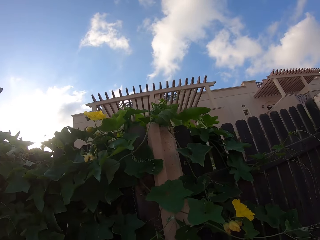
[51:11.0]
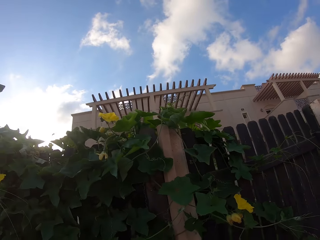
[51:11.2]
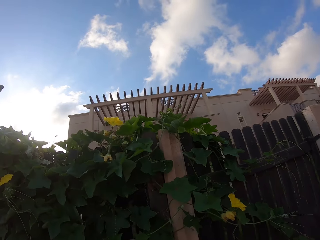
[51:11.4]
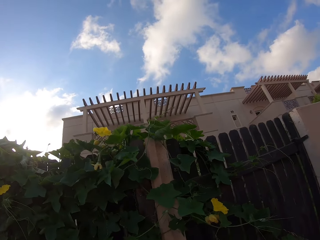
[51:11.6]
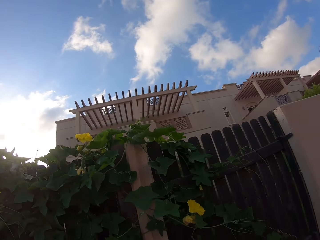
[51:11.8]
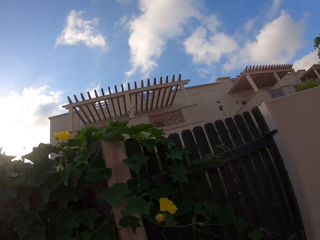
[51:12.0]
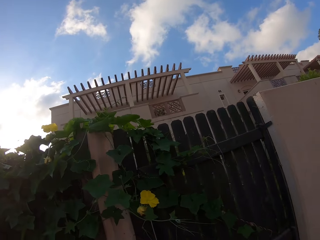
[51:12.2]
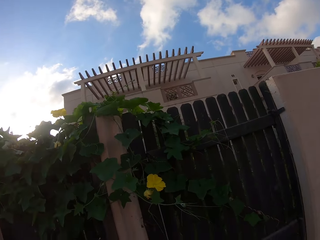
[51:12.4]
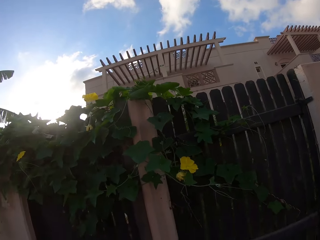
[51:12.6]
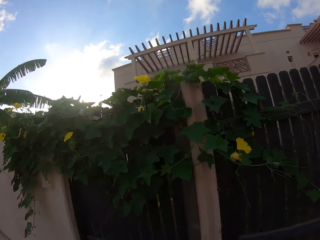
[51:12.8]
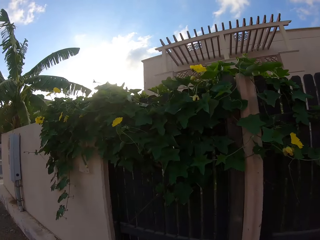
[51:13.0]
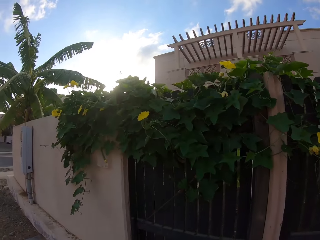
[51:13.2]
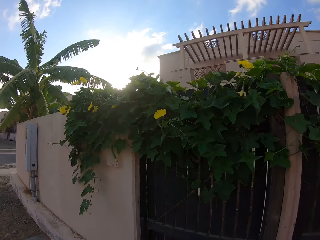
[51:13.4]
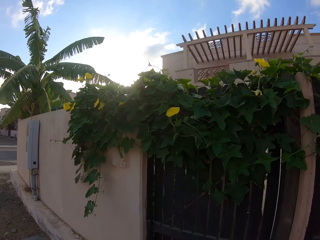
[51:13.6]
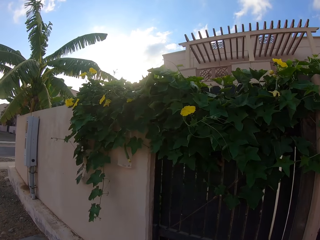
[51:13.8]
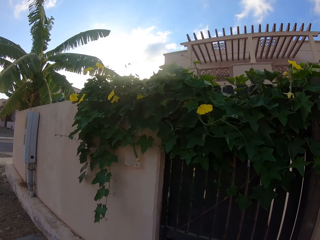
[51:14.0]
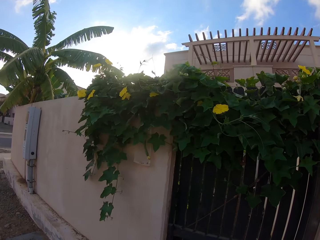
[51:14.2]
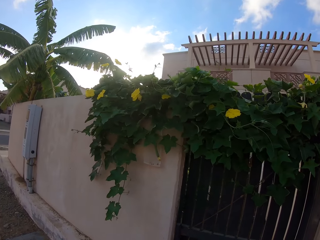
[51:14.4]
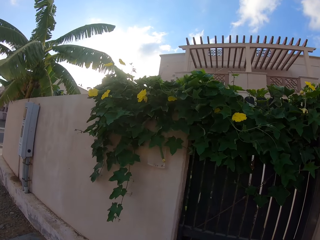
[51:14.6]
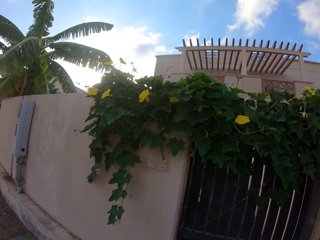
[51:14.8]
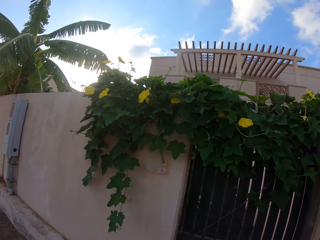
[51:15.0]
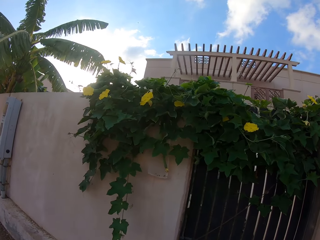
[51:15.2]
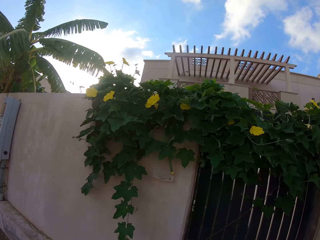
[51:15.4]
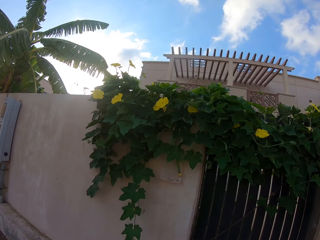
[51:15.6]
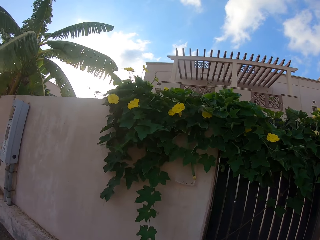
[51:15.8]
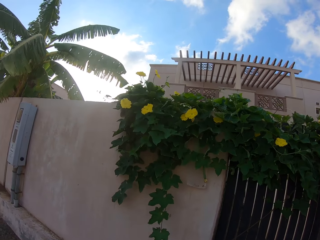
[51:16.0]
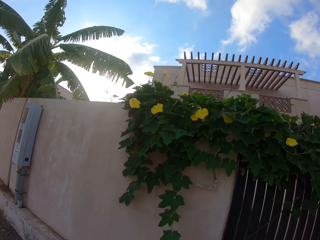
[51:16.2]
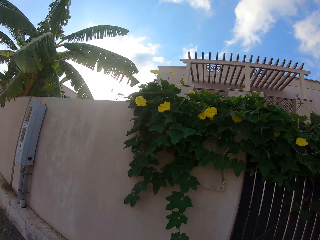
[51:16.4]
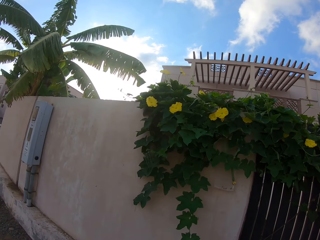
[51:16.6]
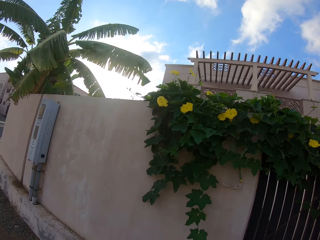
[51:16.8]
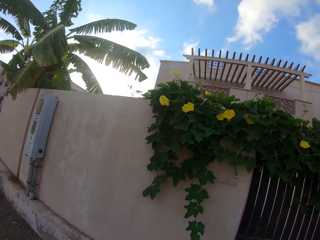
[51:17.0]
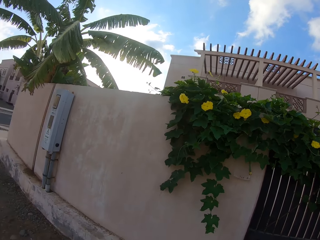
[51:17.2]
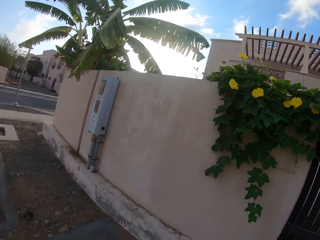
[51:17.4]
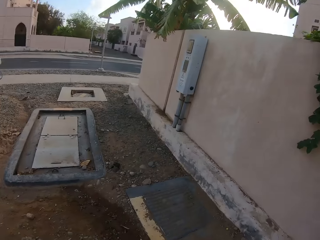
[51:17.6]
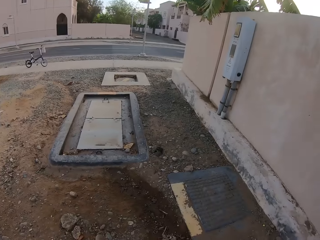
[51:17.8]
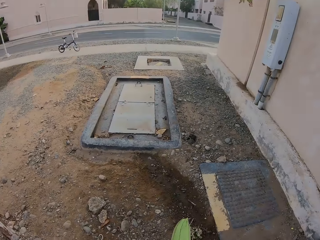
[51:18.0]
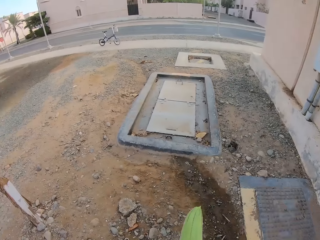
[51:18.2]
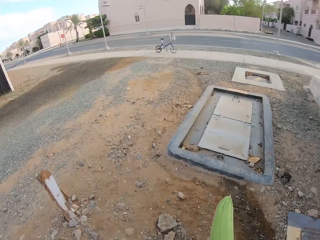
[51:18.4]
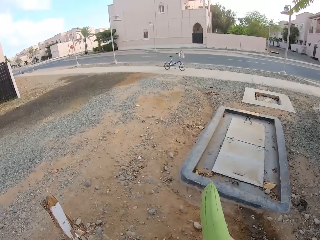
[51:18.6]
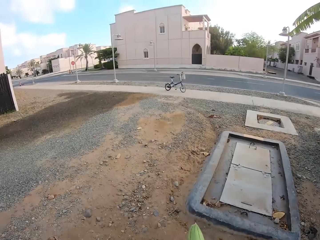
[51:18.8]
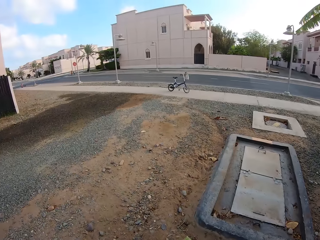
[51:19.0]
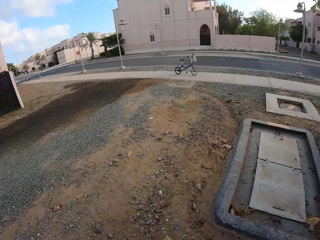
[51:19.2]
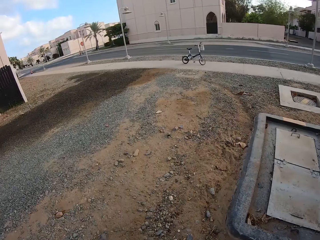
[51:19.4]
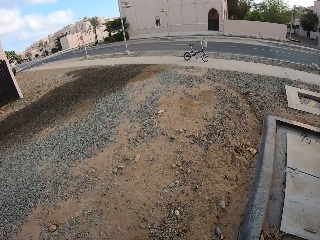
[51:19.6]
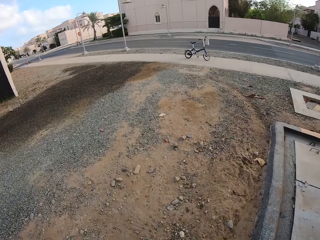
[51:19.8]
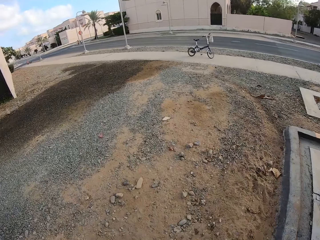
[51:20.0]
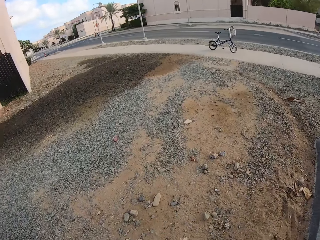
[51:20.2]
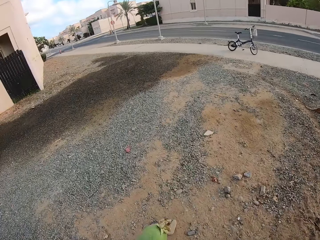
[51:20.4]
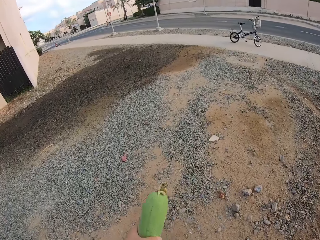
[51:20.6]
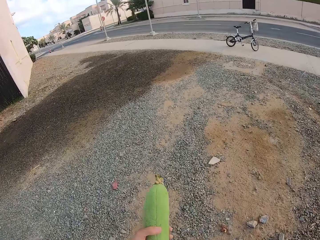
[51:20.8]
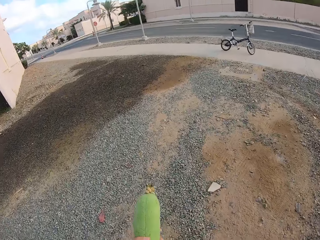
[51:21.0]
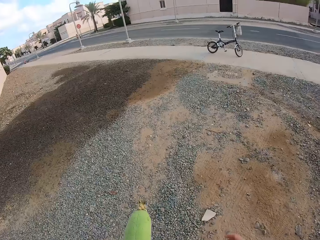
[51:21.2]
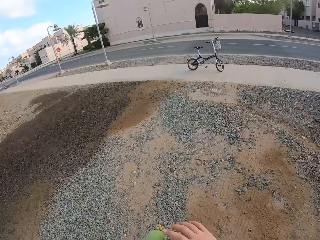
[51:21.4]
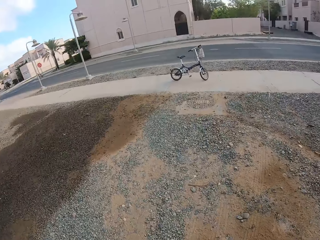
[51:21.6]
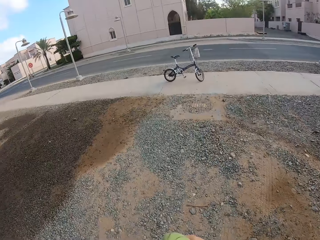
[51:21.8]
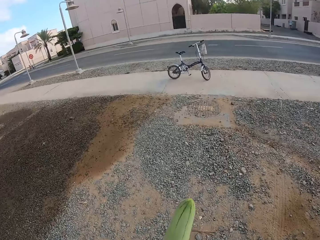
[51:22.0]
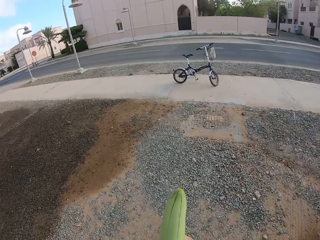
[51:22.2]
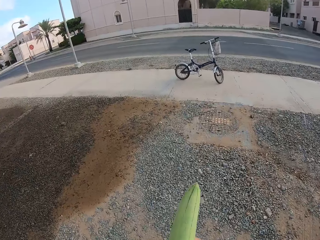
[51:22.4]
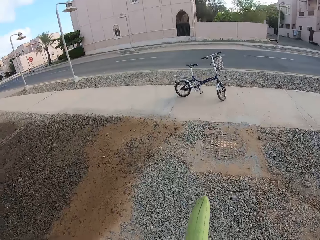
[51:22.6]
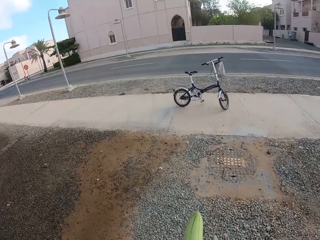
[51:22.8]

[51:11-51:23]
The camera wearer walks on a pavement and carries the fruit. They walk back to the bicycle.

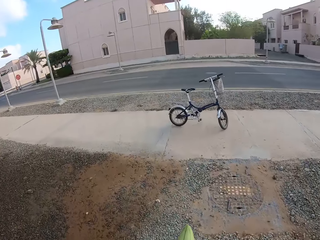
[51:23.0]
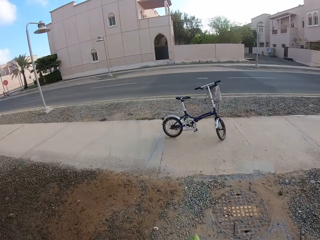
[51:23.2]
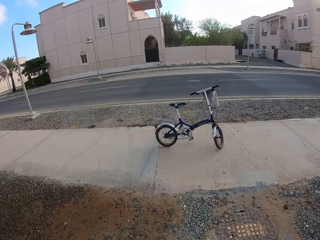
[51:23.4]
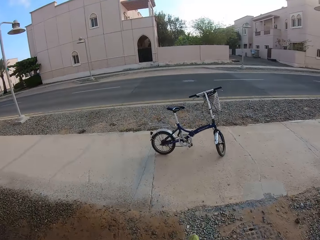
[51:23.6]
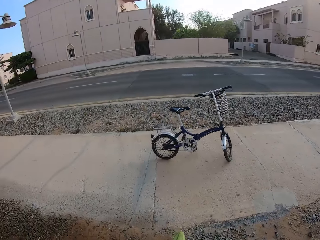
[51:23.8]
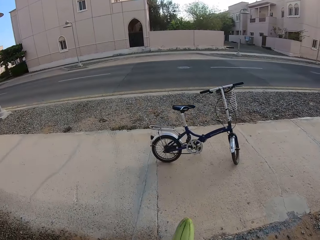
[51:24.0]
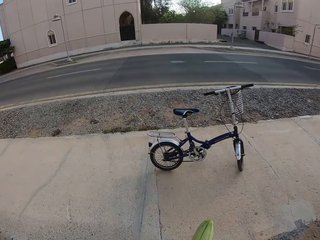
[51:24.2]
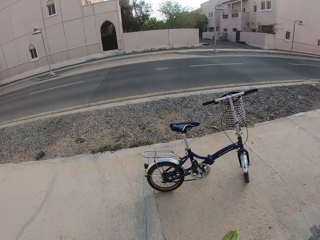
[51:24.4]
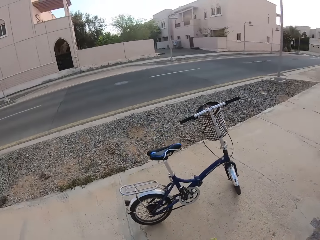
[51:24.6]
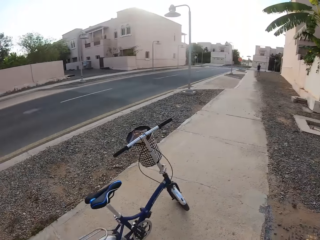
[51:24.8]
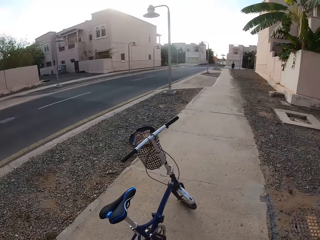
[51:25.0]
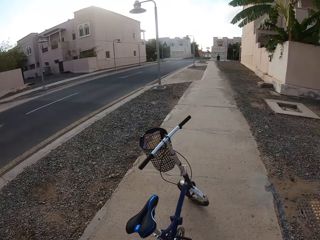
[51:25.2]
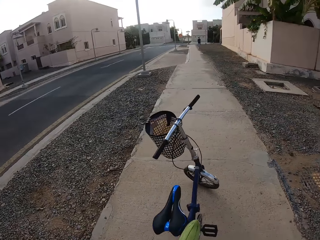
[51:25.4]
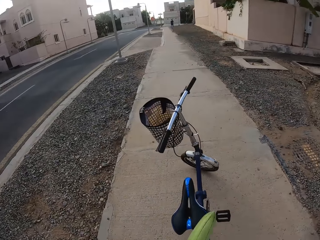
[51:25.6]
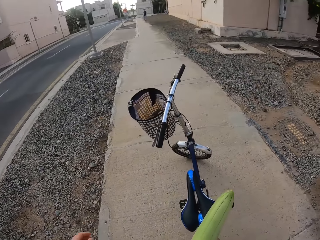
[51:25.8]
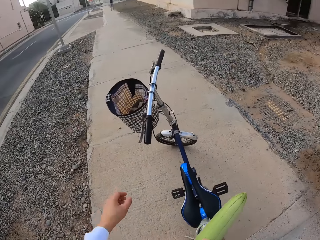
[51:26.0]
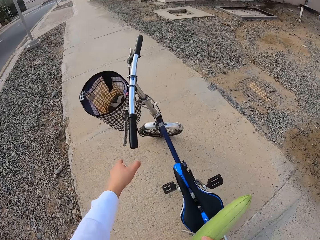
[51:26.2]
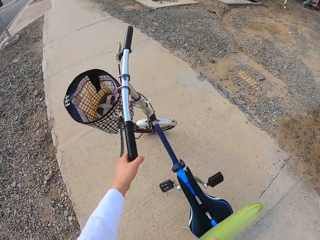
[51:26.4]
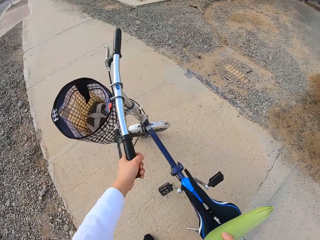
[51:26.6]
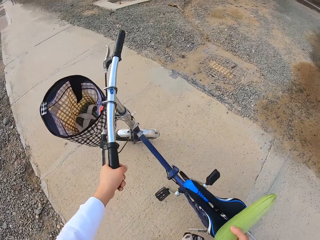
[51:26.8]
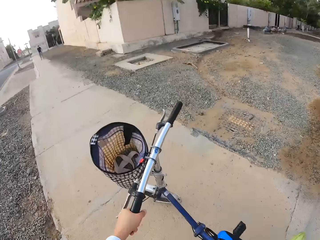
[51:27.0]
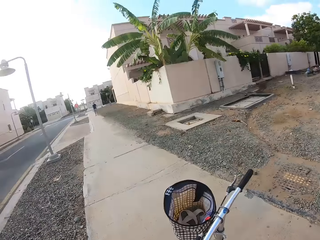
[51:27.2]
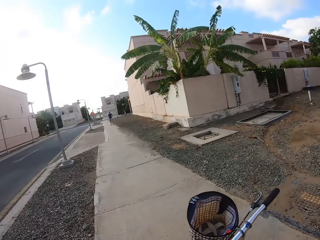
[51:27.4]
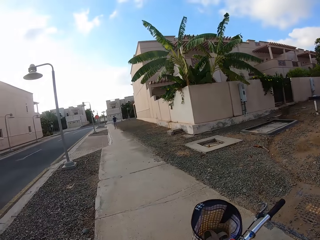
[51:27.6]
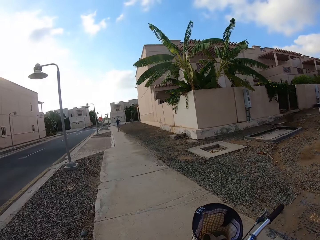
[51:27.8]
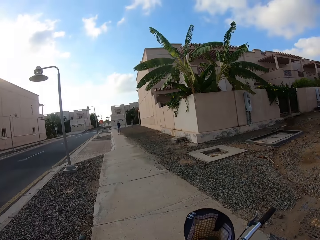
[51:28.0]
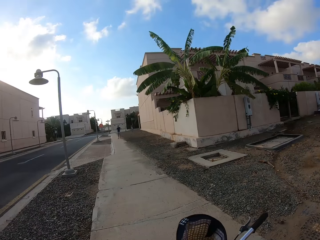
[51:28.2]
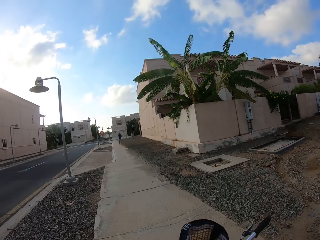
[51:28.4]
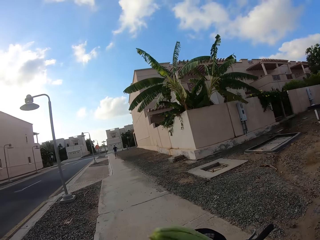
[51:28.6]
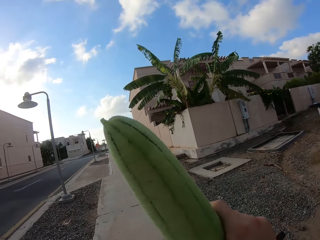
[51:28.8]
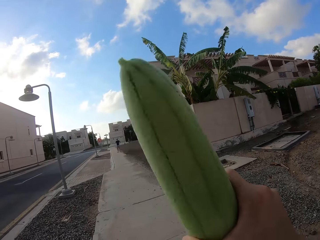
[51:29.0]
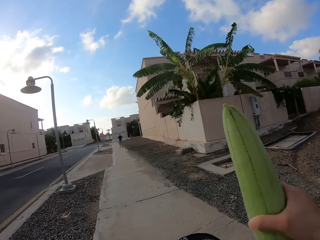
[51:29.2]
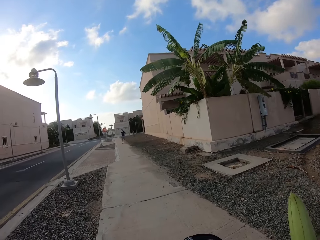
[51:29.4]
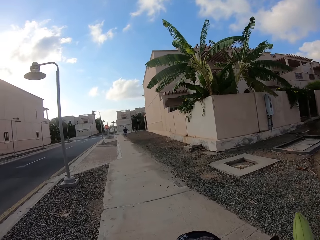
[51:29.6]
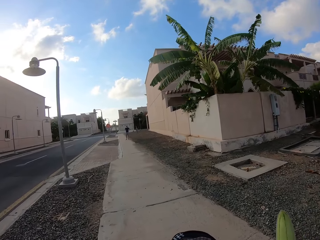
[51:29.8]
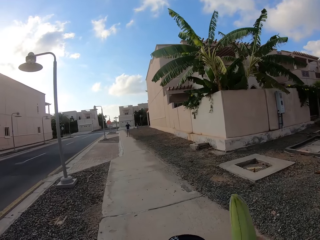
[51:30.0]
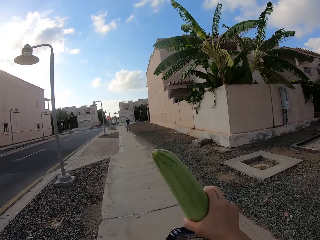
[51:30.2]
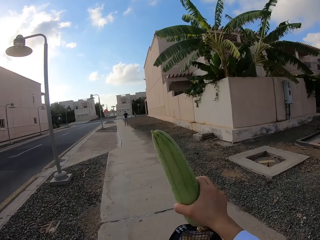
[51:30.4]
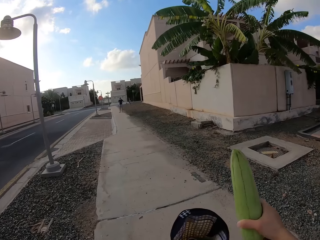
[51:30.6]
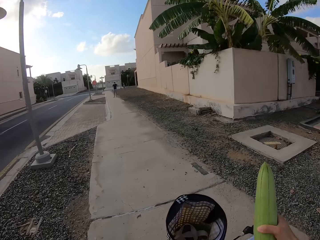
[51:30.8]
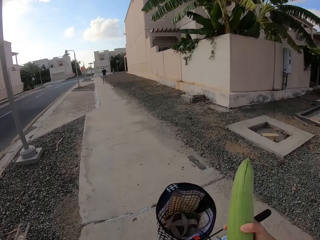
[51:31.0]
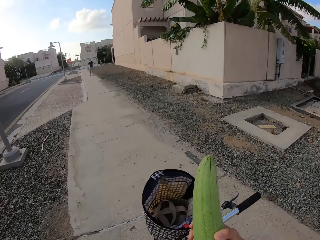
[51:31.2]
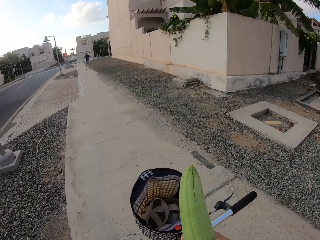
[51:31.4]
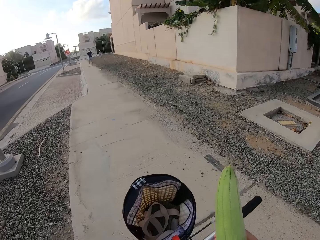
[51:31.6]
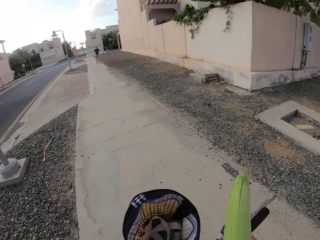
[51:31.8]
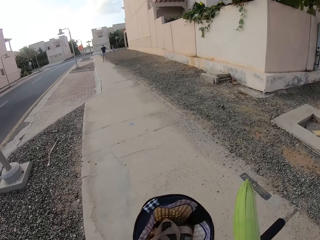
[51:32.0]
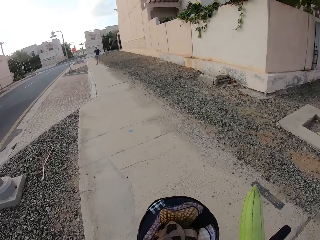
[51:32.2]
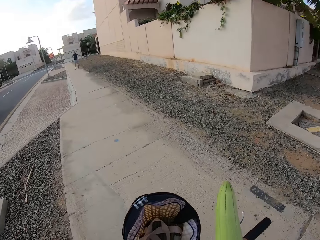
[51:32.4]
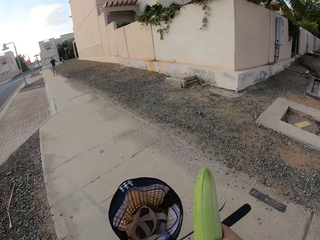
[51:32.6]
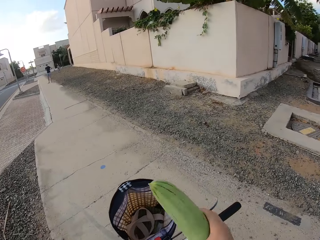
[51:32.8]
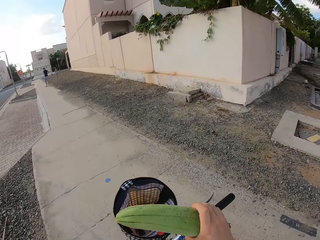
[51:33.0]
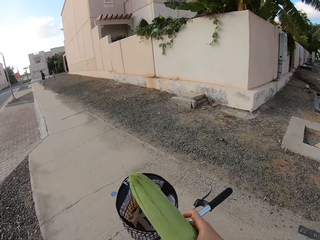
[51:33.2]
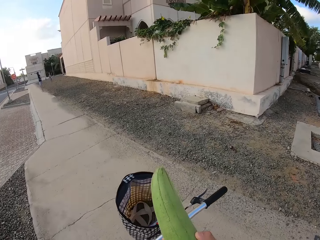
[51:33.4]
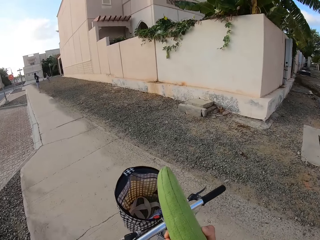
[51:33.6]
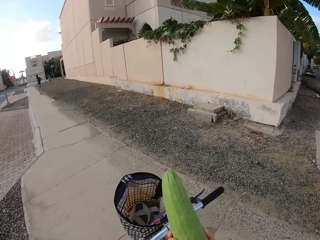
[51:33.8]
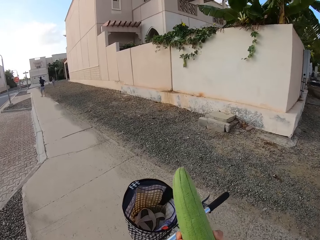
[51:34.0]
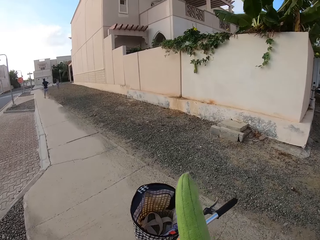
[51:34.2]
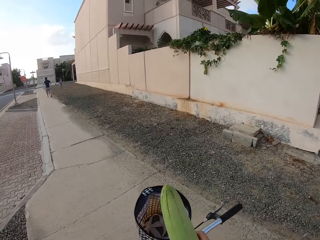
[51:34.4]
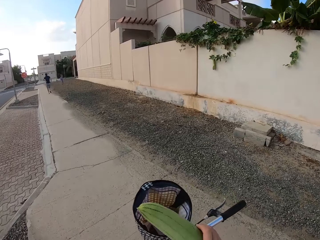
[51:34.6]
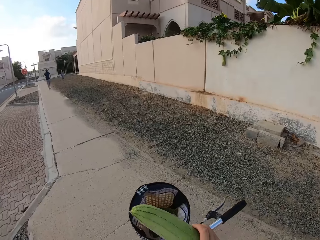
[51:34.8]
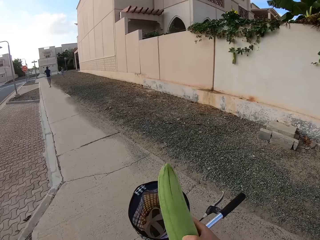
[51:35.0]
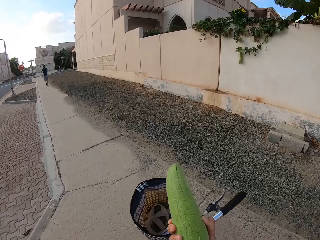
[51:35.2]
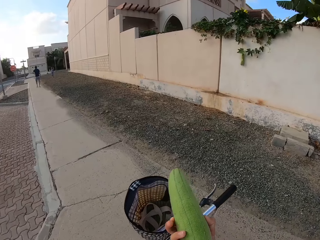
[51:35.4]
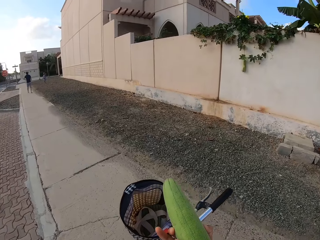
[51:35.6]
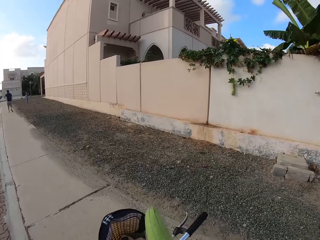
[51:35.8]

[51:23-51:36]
The camera wearer holds the bicycle. They get into the bicycle. They wave to a person and a man. They cycle the bicycle on a pavement.
